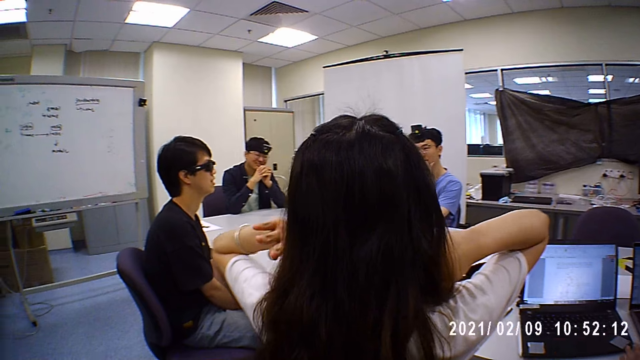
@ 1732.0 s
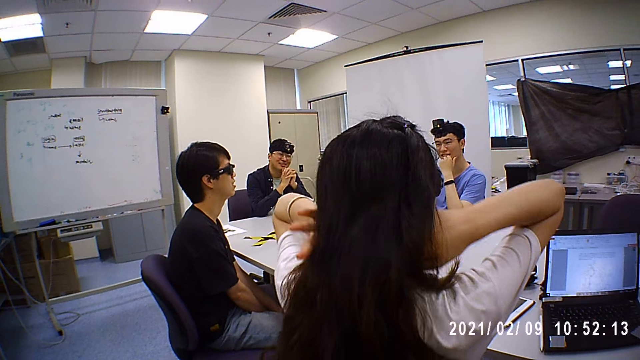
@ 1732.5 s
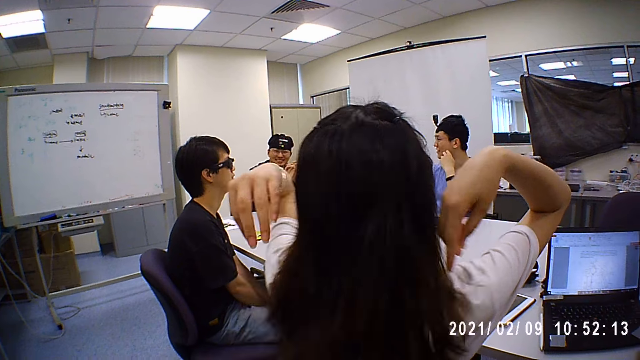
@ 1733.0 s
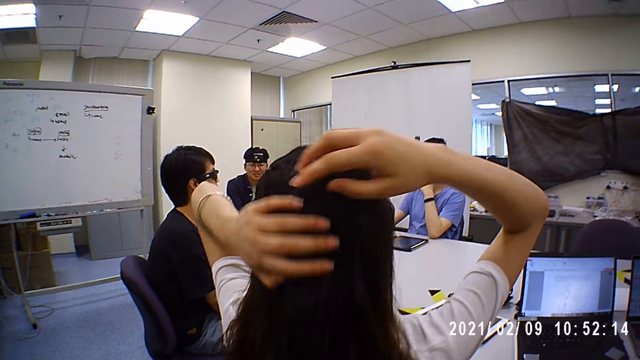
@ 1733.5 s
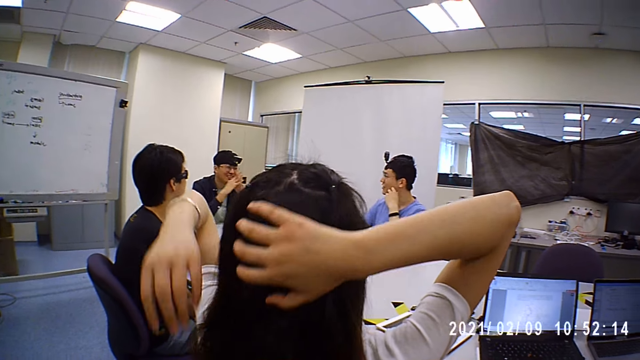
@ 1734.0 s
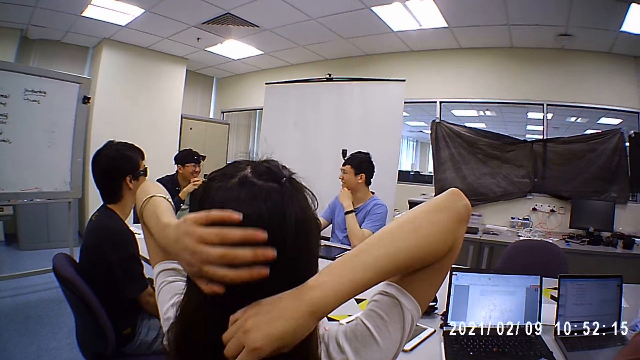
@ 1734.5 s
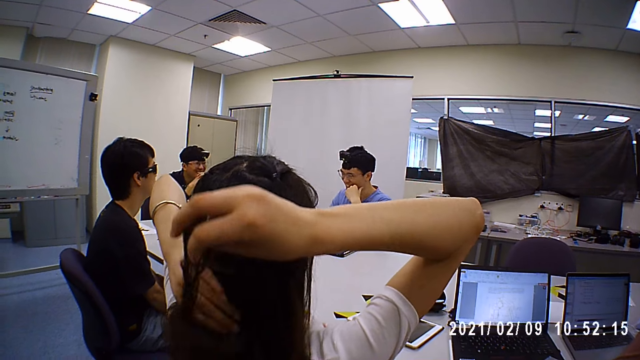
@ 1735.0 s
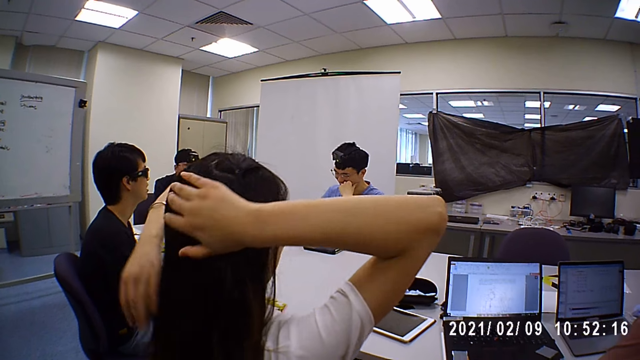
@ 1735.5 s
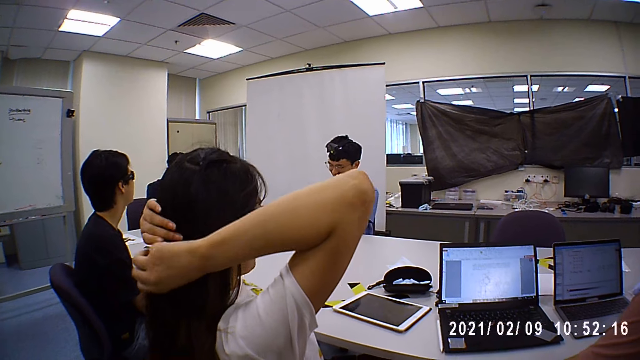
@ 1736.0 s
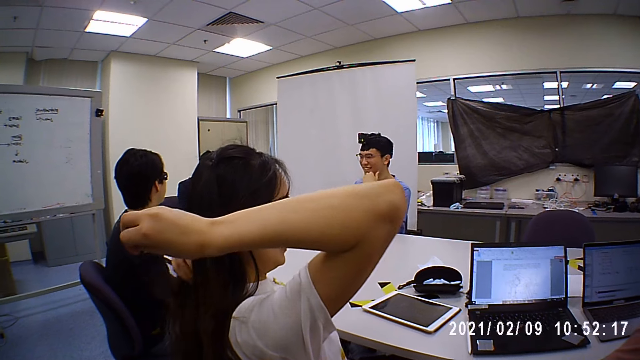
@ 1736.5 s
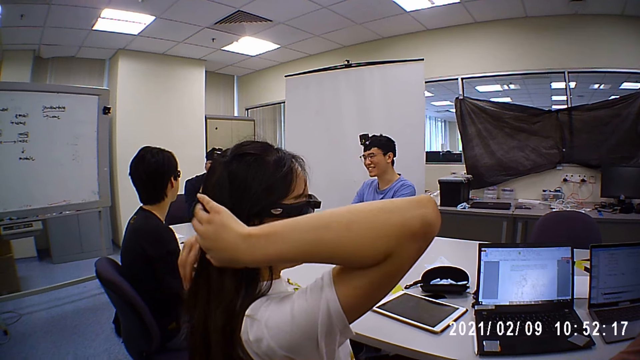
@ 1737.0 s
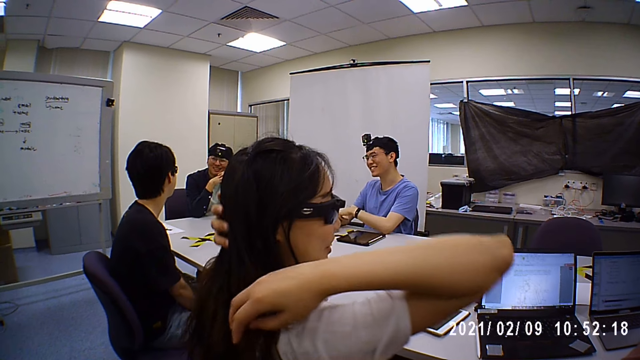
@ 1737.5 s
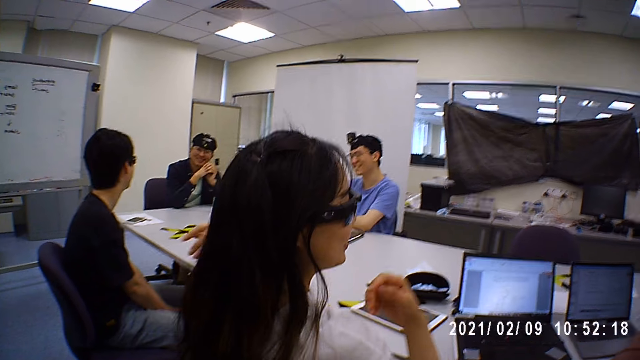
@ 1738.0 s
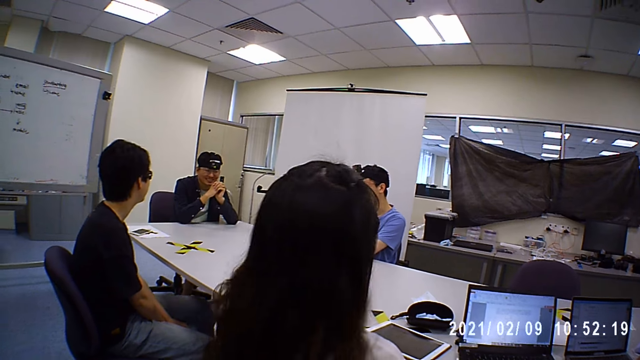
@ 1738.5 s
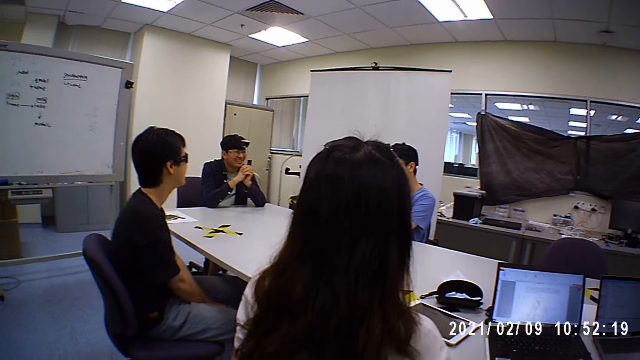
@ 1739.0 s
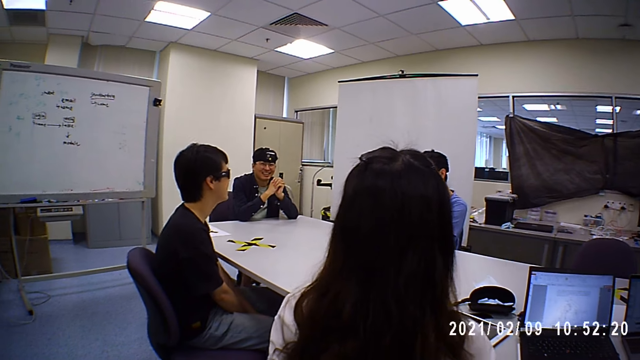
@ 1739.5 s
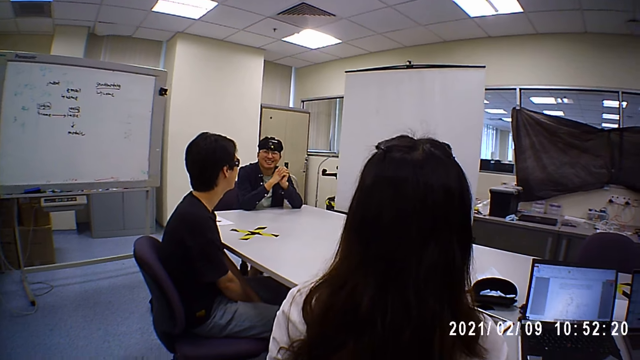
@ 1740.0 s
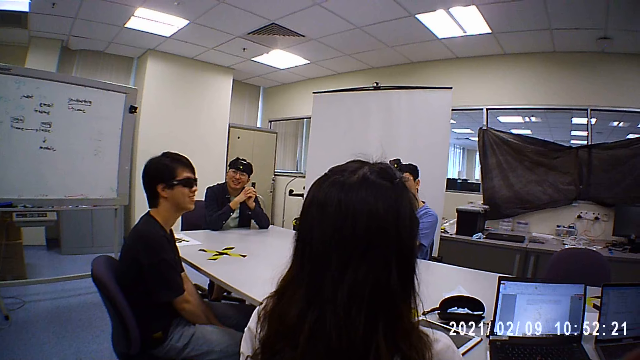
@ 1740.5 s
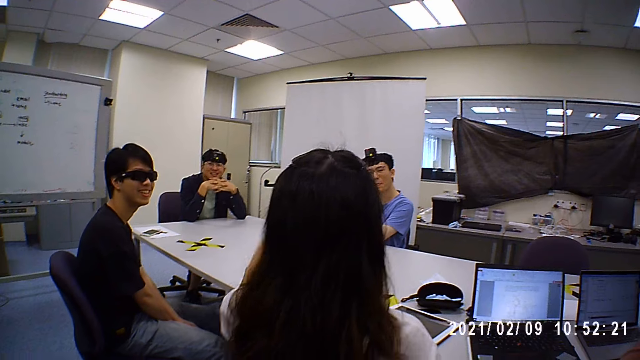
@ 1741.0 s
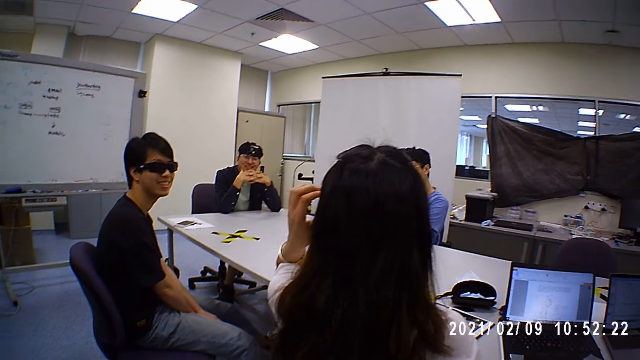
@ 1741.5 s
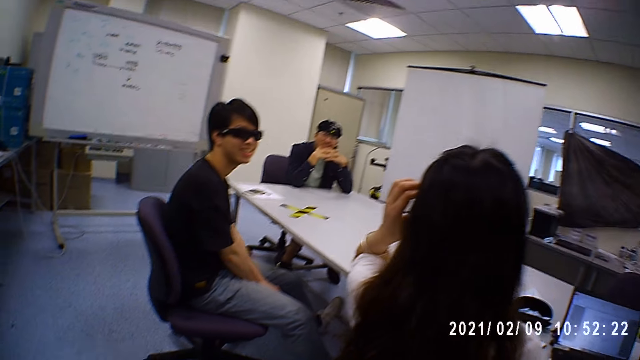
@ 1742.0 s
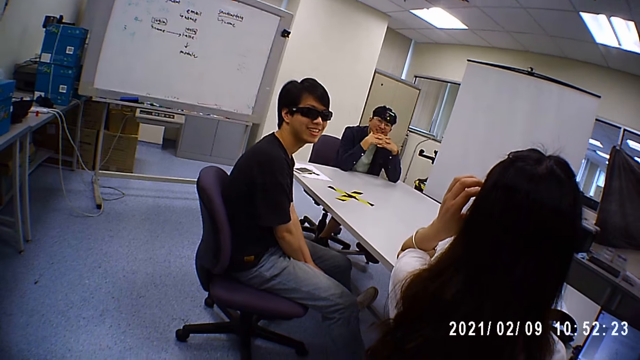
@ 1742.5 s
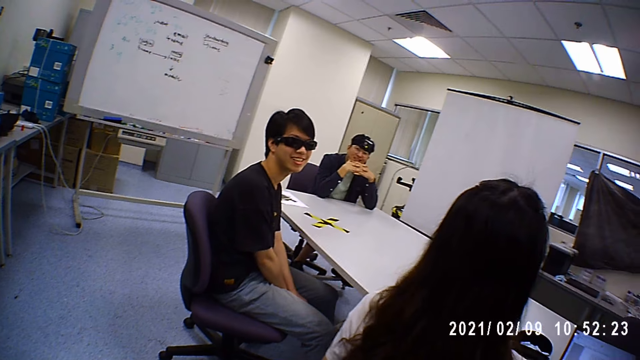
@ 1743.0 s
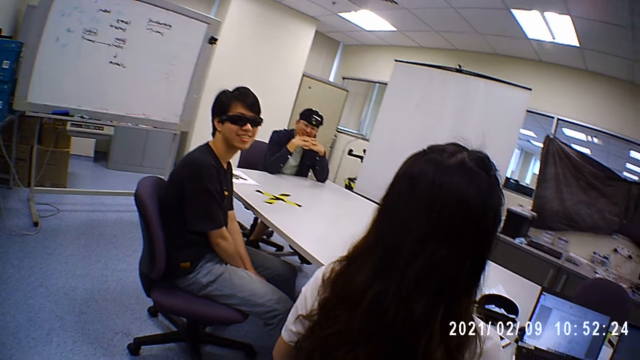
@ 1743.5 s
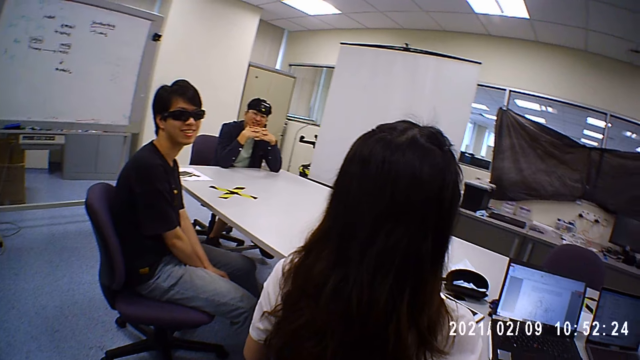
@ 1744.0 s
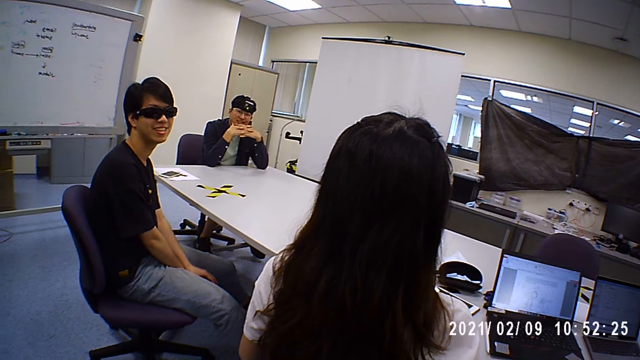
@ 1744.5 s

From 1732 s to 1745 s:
The camera wearer responds to a man in the office.

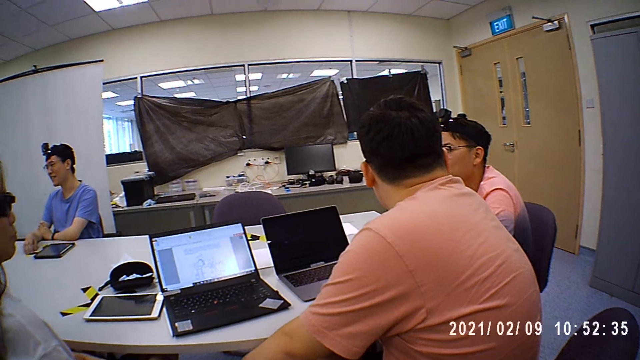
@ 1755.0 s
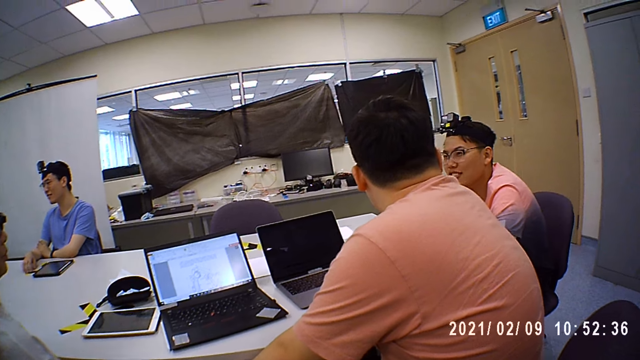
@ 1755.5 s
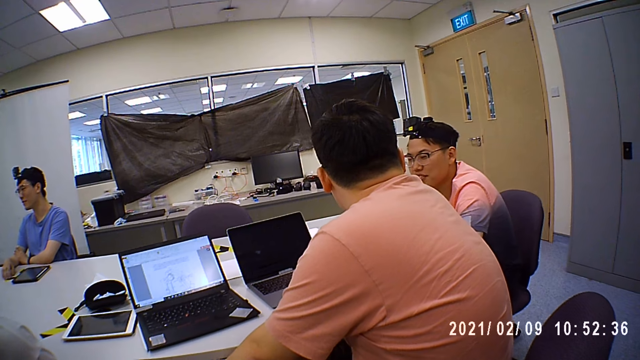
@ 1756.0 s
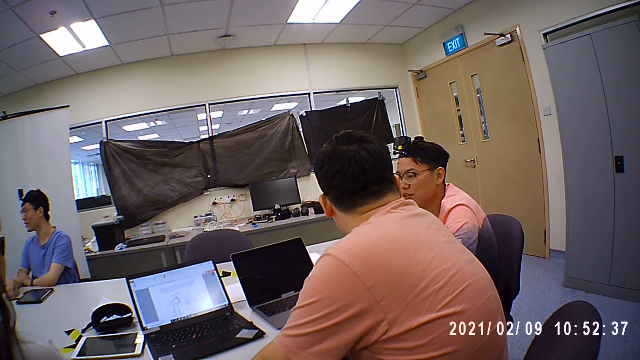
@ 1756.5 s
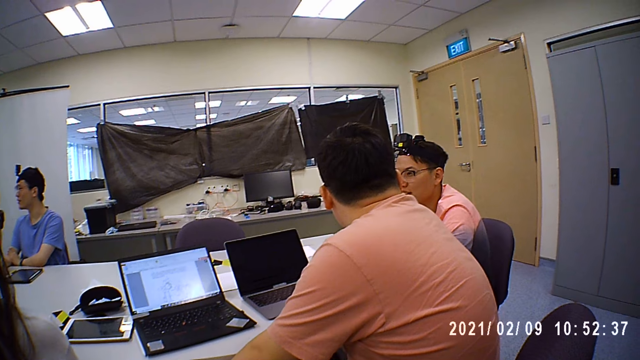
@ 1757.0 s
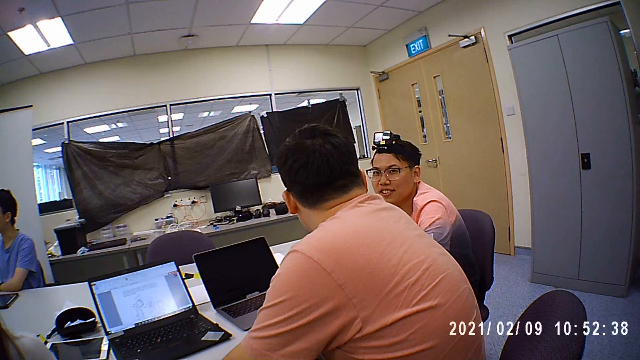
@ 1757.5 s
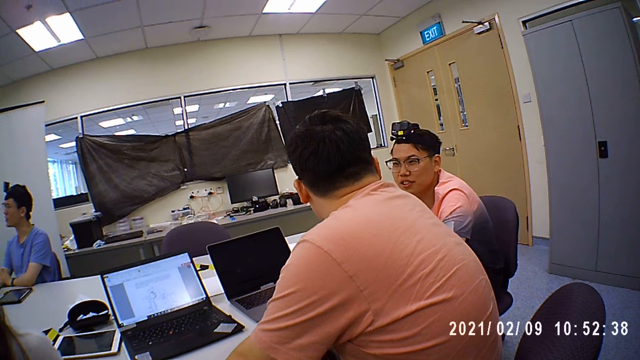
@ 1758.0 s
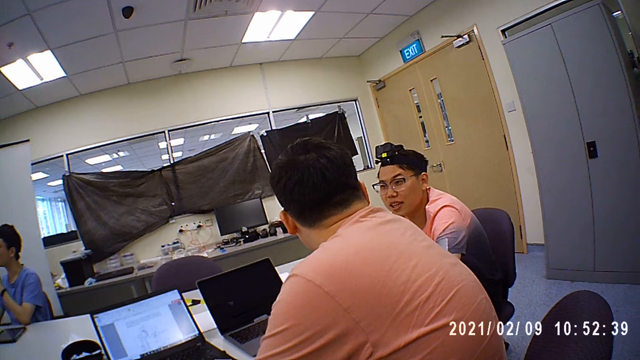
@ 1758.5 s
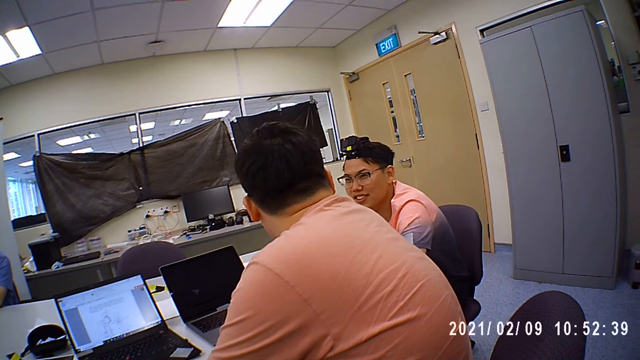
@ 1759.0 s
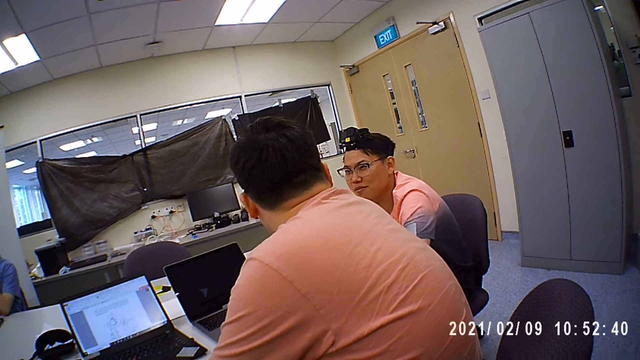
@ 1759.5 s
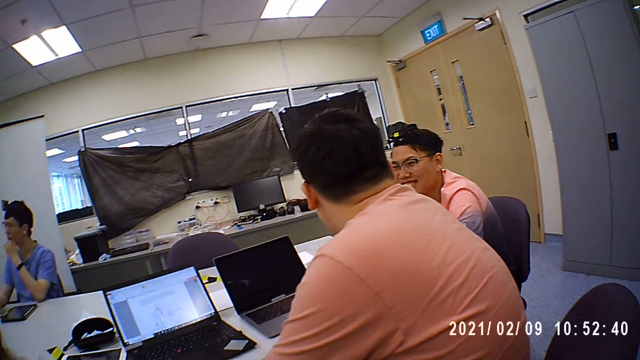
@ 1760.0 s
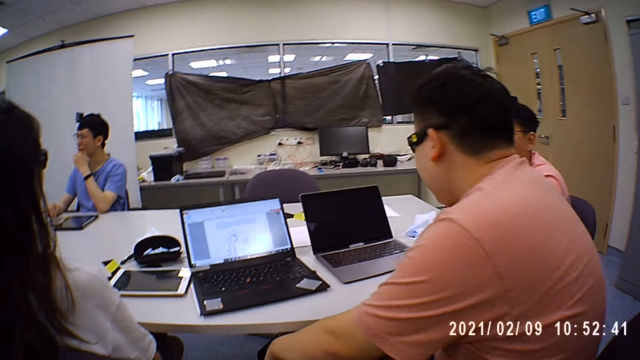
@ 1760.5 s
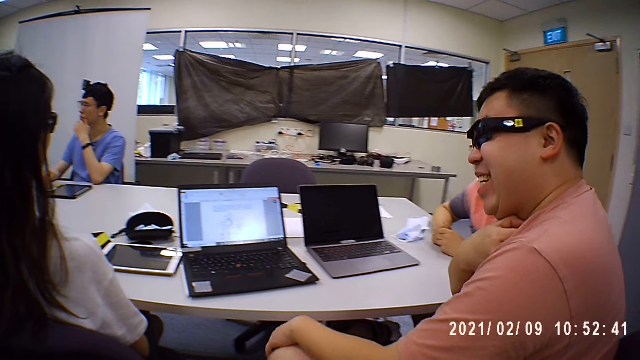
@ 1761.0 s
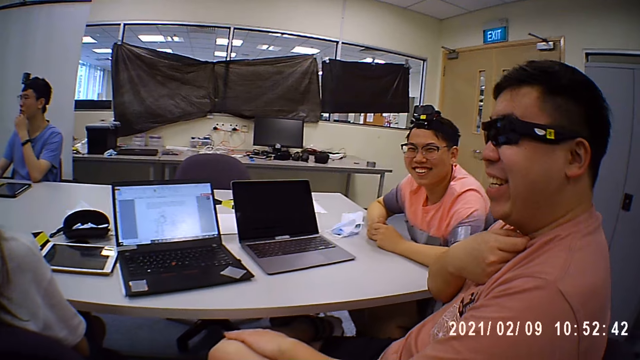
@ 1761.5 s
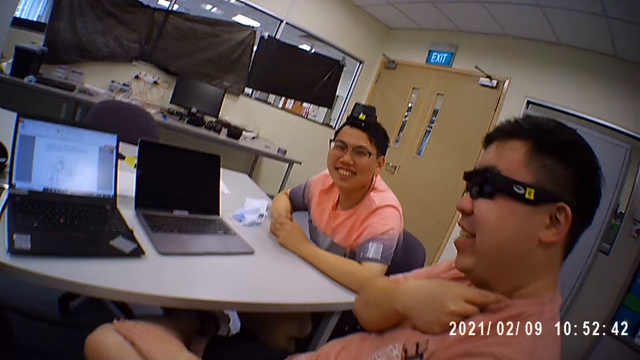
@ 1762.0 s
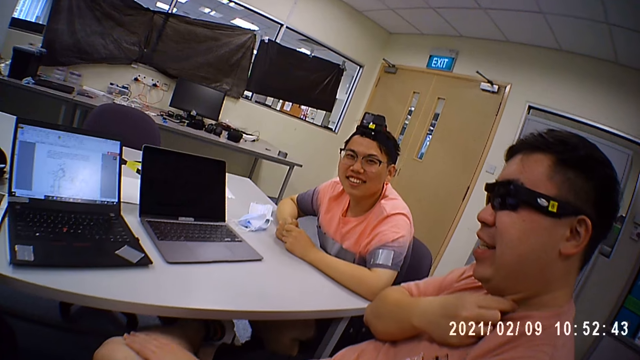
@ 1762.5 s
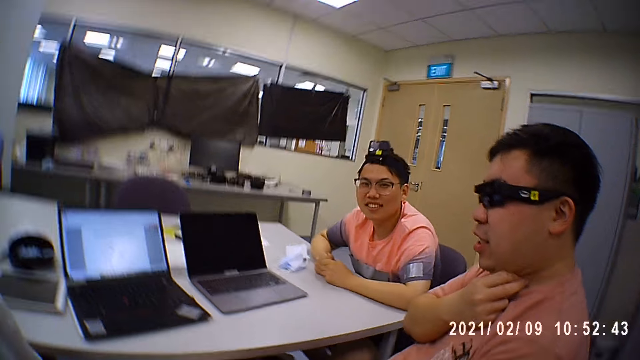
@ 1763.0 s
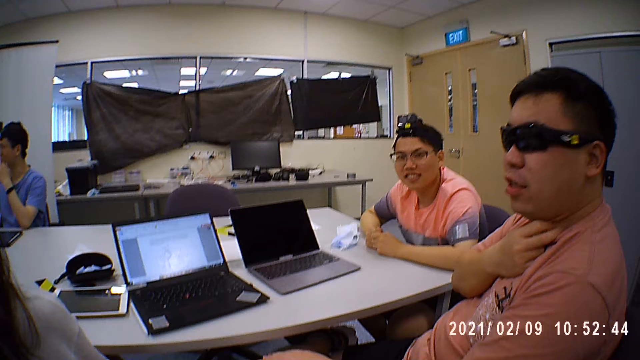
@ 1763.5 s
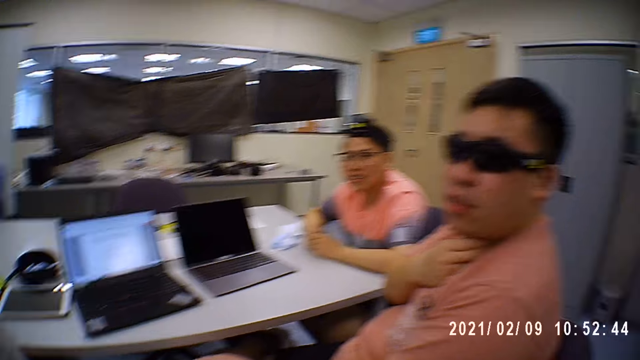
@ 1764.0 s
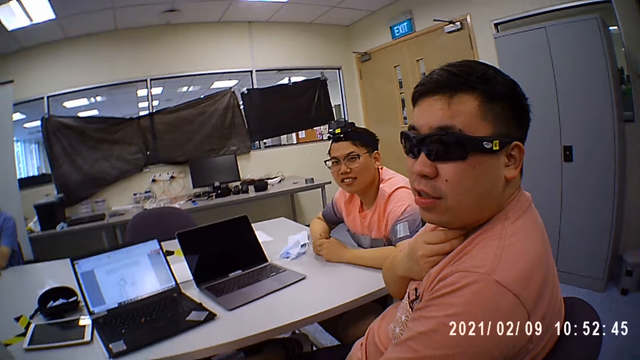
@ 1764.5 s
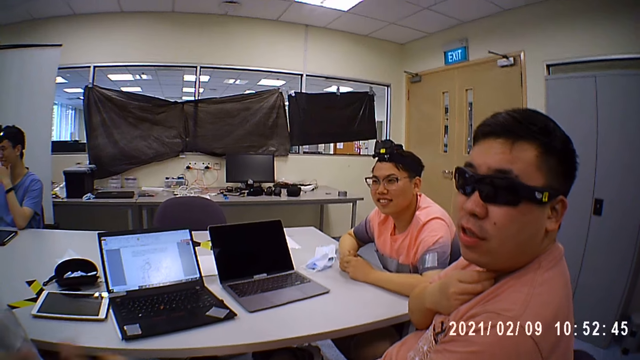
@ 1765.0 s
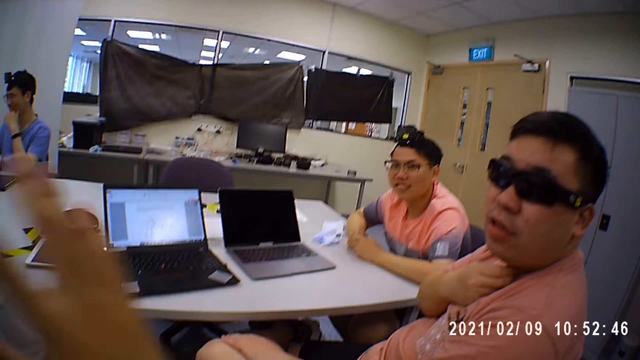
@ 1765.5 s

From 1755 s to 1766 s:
A man talks with another man in the office. The camera wearer talks with the other man in the office.
